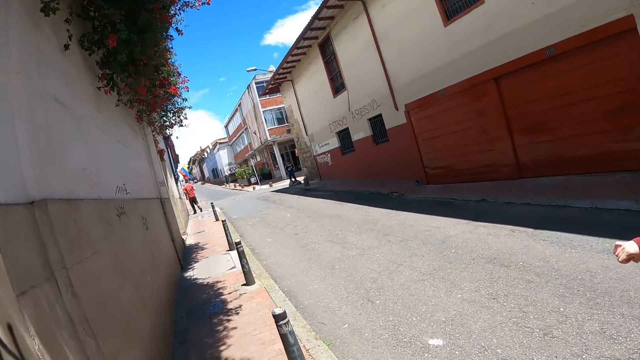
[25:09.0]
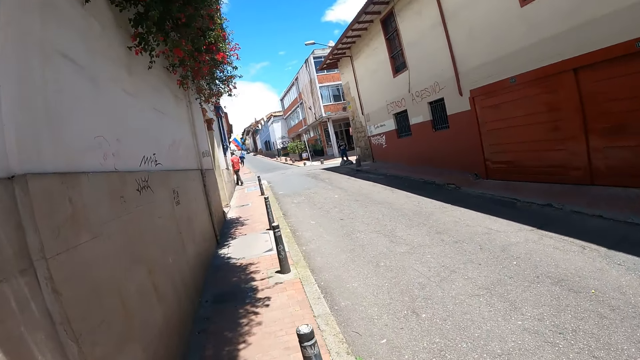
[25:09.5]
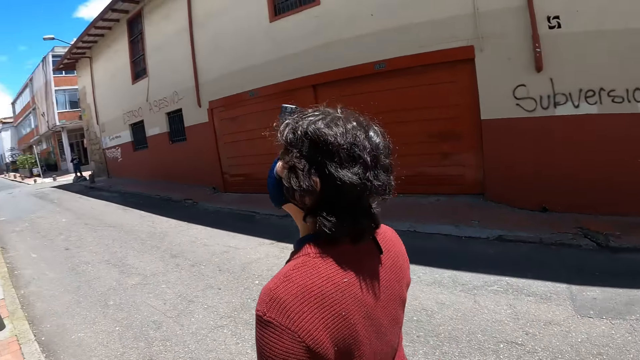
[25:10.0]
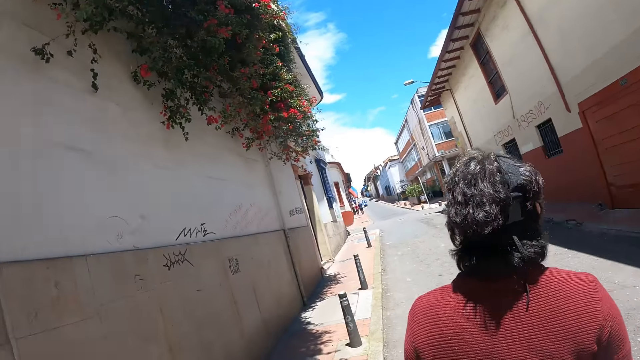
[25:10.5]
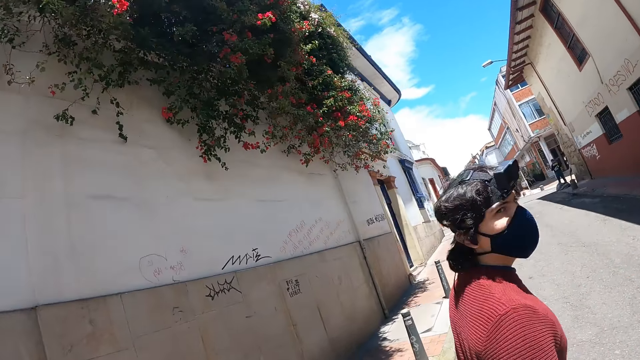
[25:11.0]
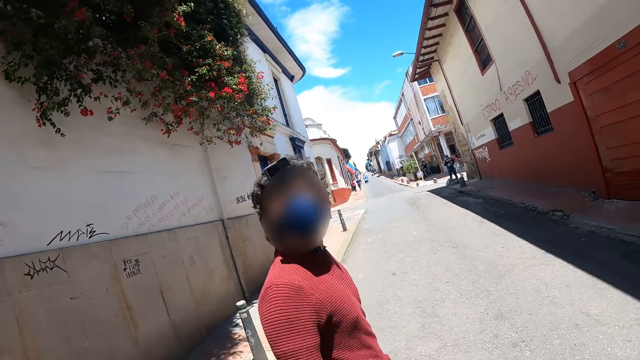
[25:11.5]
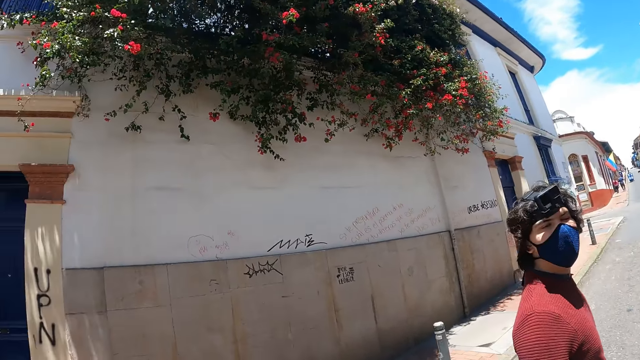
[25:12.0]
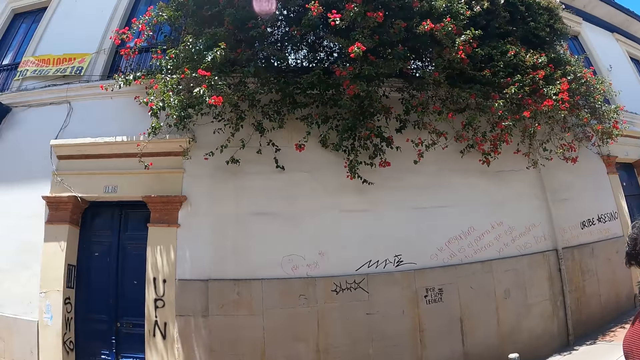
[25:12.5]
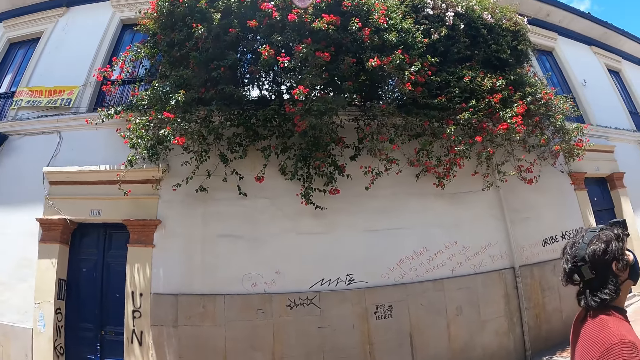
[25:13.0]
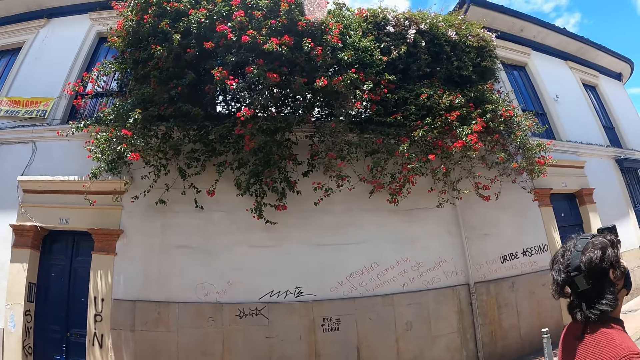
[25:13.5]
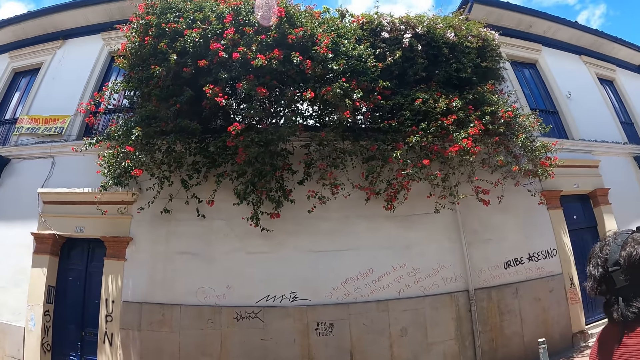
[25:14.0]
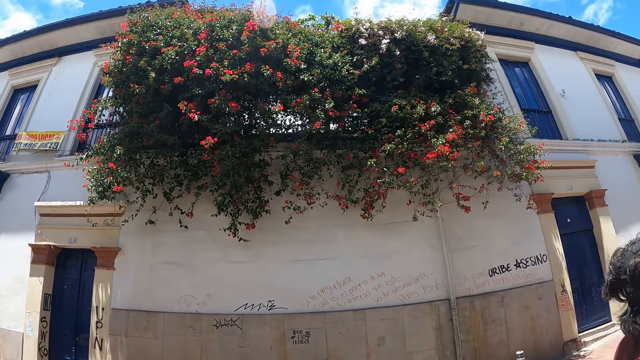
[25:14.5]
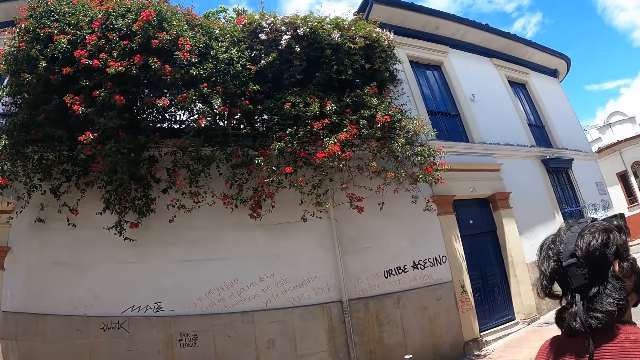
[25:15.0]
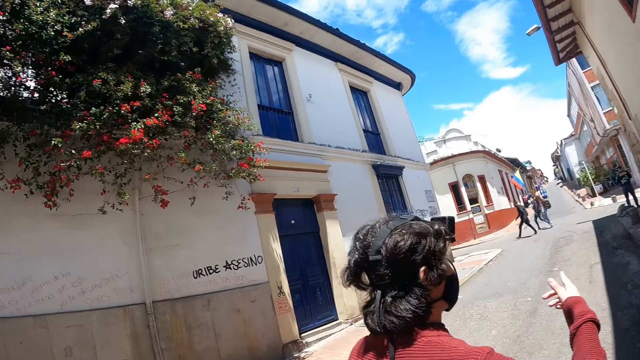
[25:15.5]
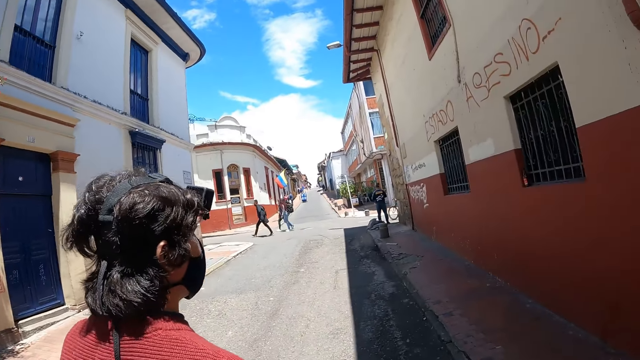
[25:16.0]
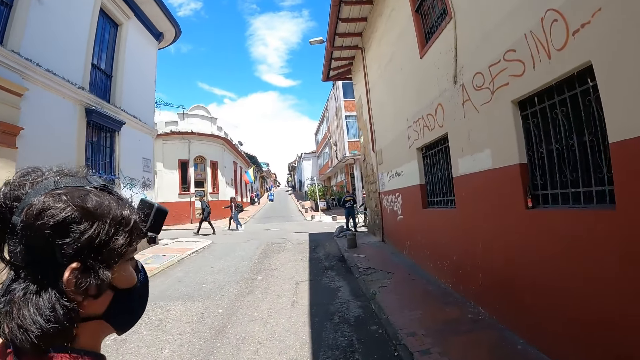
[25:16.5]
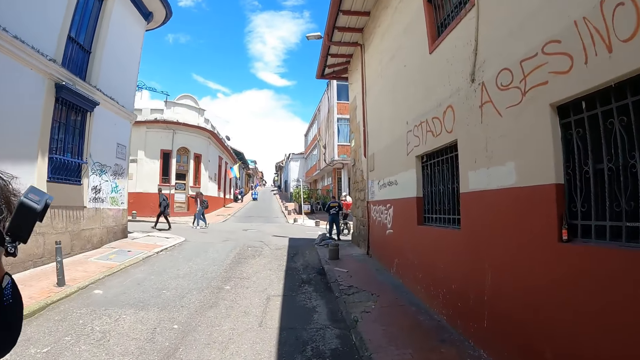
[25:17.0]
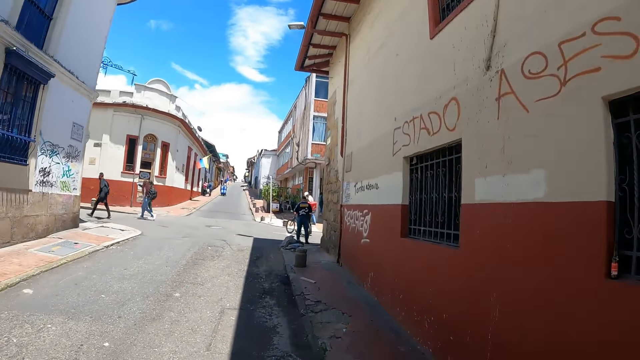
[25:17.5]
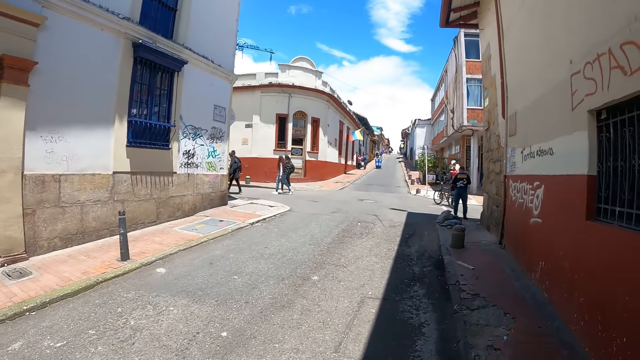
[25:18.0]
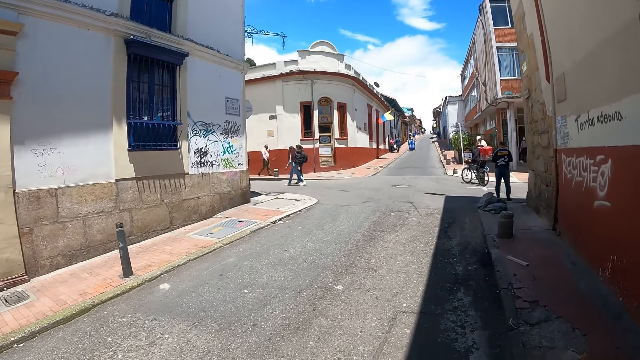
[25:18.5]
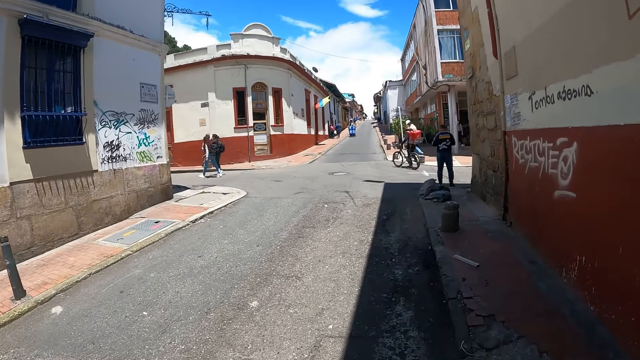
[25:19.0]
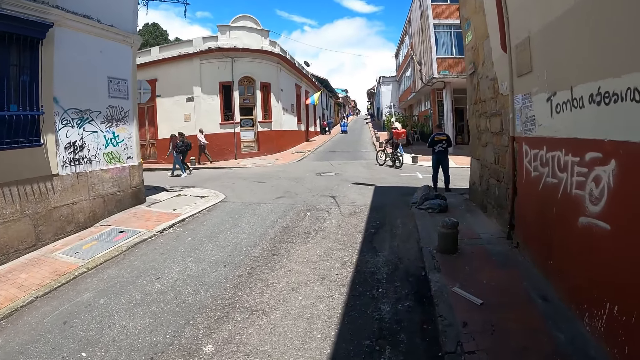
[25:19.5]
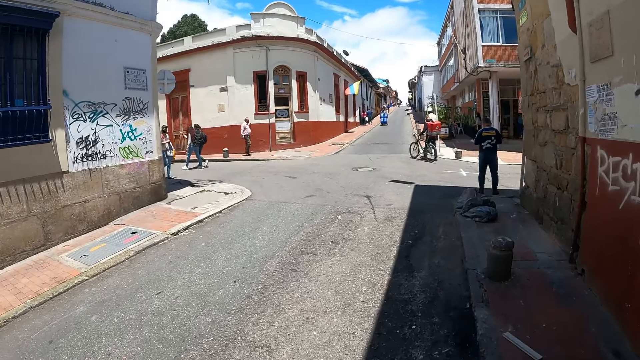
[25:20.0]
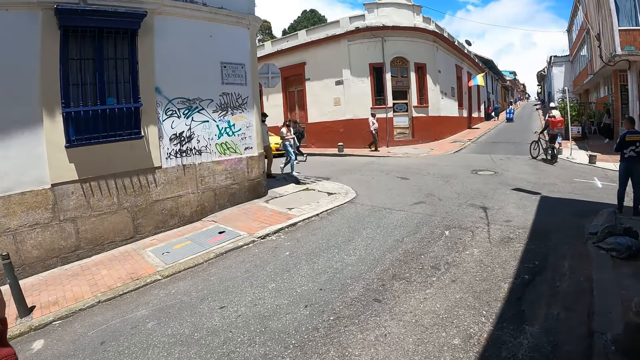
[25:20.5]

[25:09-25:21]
The camera wearer turns his head. A person turns. The camera wearer walks along a street.

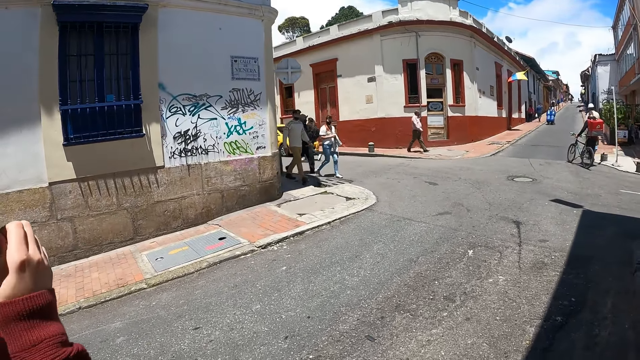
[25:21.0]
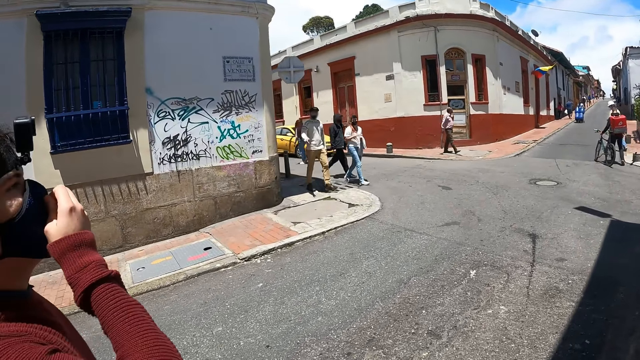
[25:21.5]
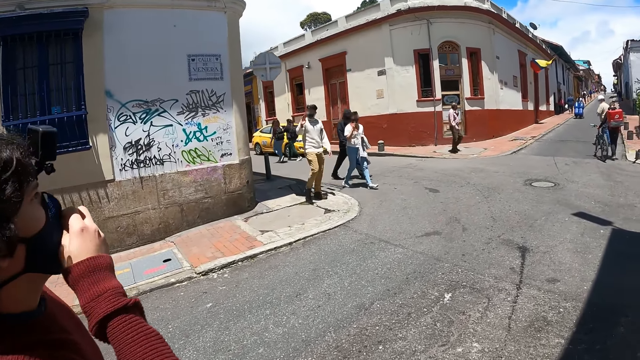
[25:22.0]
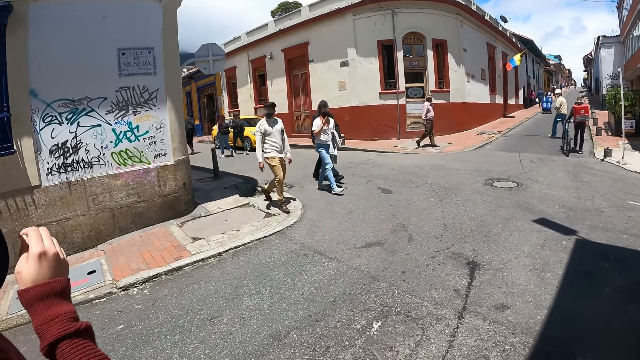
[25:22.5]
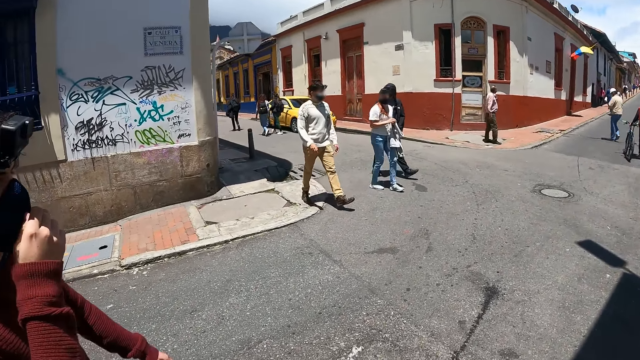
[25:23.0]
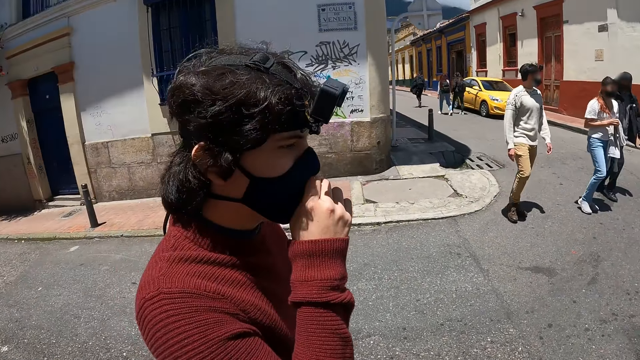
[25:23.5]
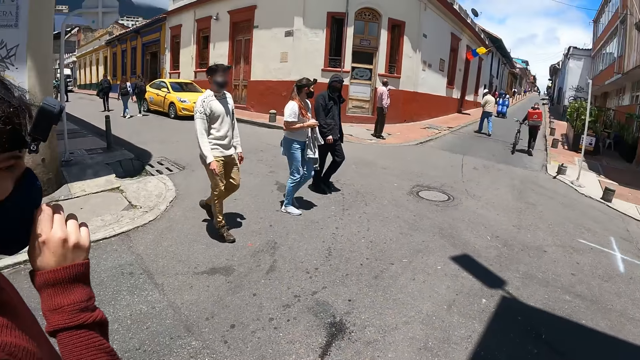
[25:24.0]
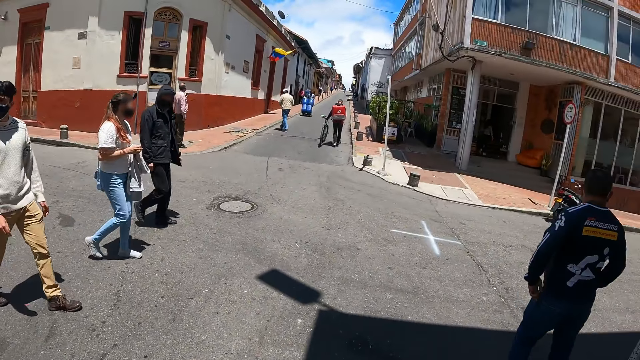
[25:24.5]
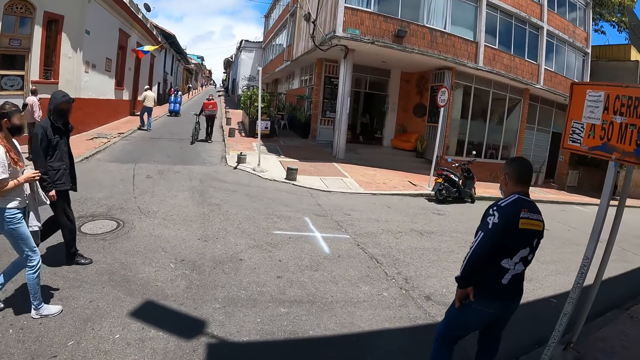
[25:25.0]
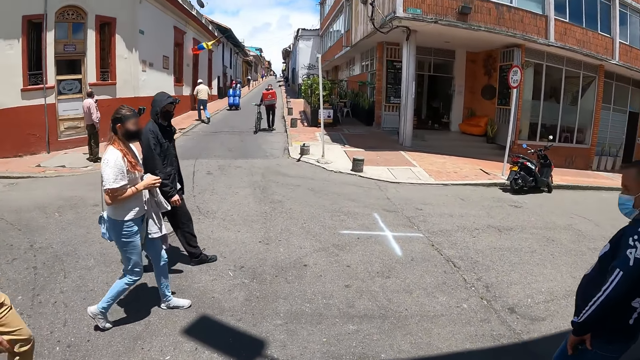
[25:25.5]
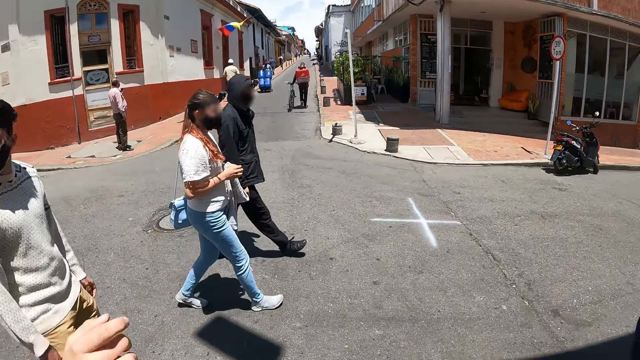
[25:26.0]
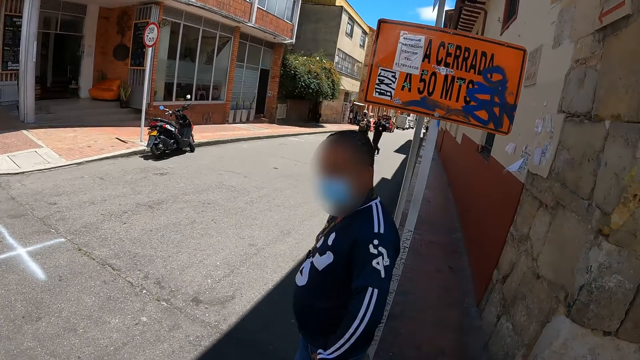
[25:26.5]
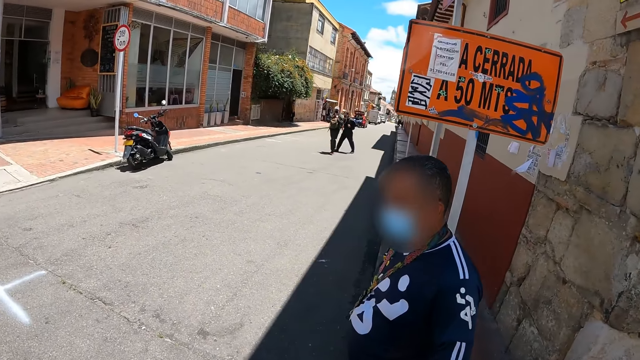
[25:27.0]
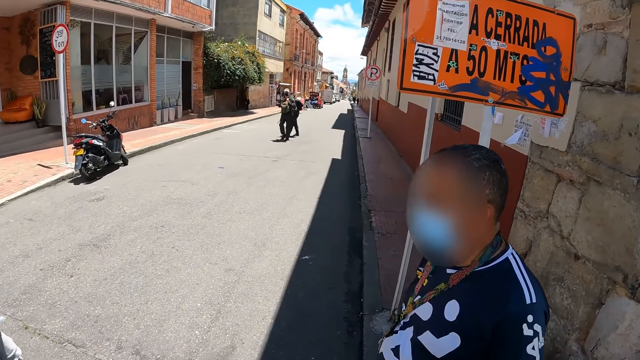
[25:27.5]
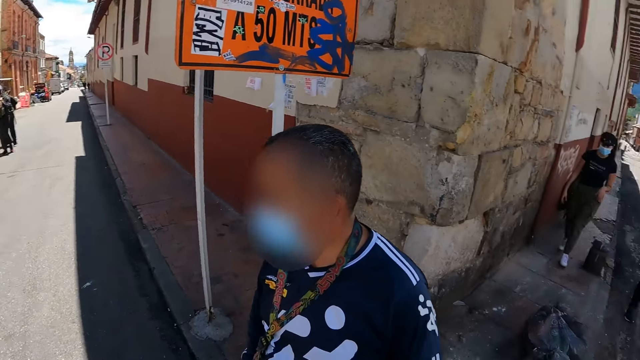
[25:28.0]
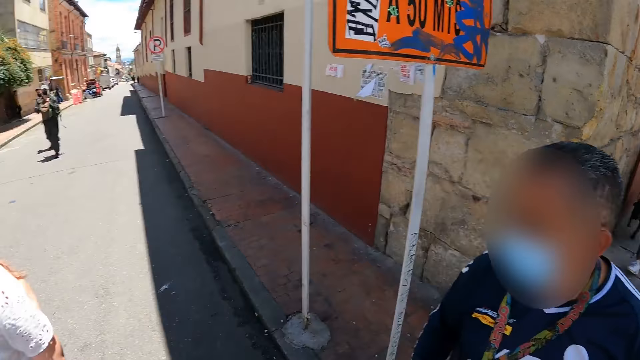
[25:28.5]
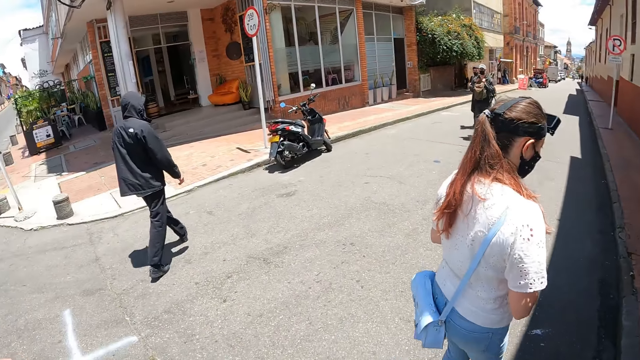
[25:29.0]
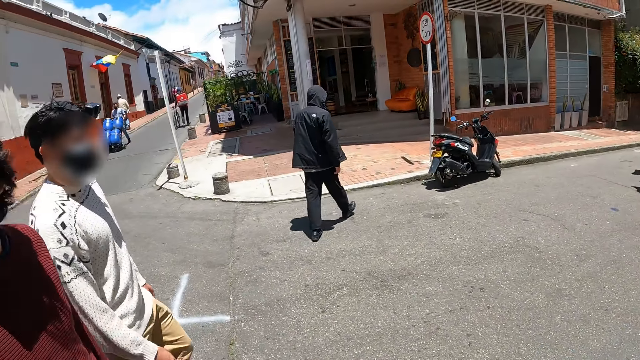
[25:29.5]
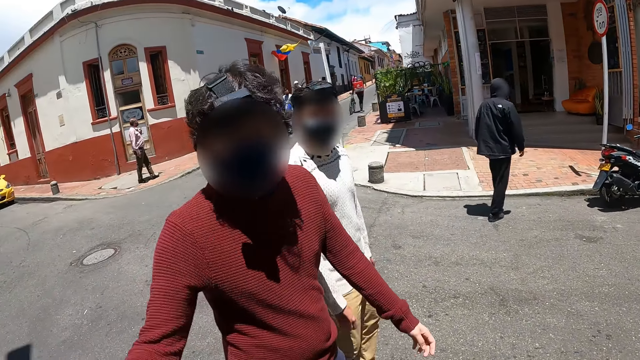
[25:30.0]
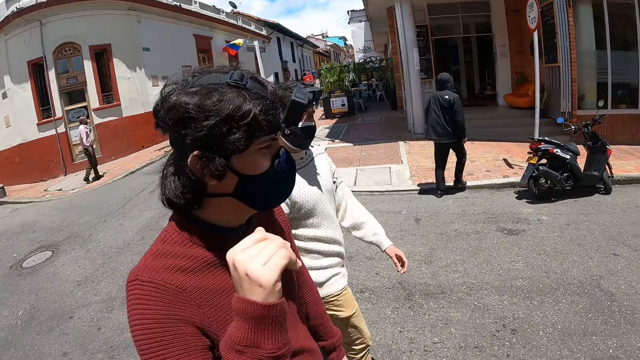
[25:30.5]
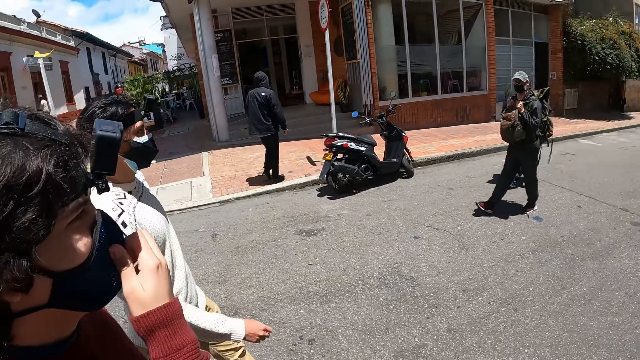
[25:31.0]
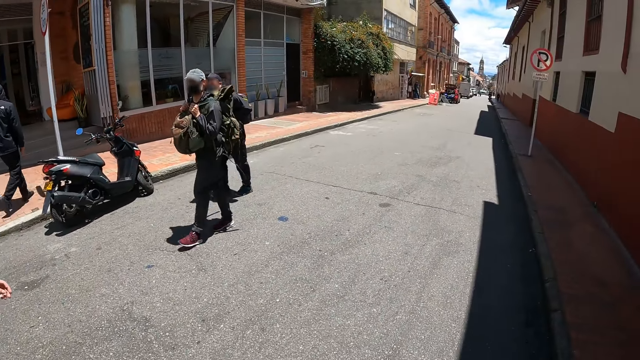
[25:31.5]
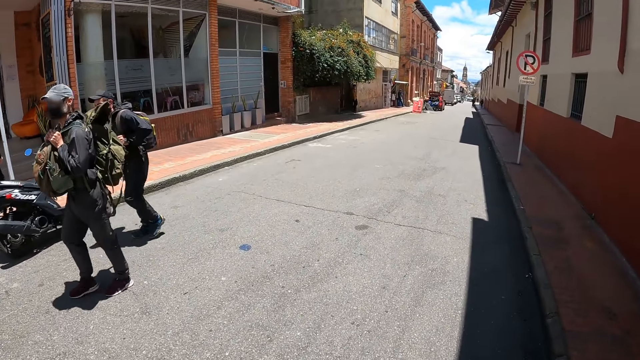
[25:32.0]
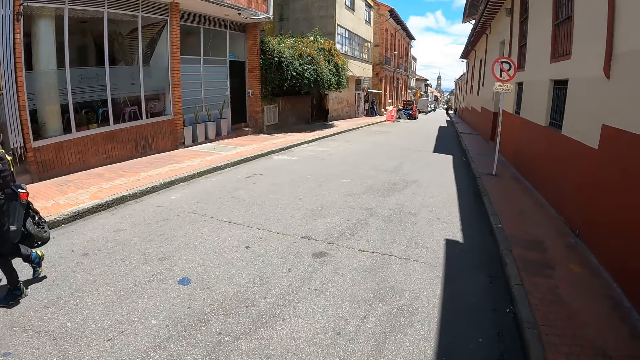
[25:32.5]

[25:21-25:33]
The camera wearer turns his head.
